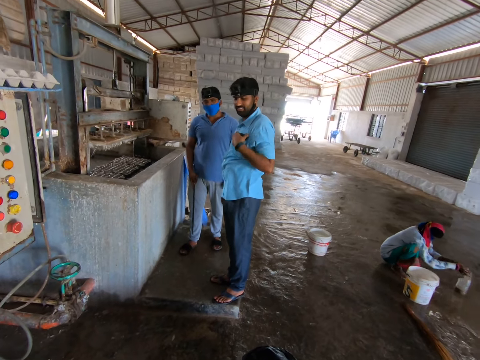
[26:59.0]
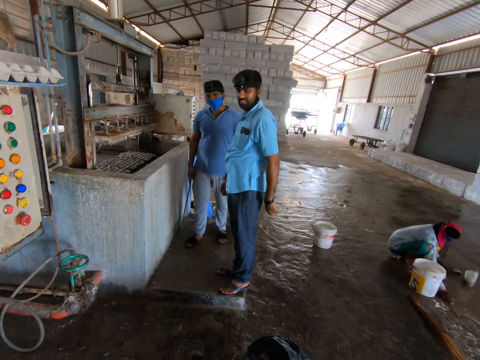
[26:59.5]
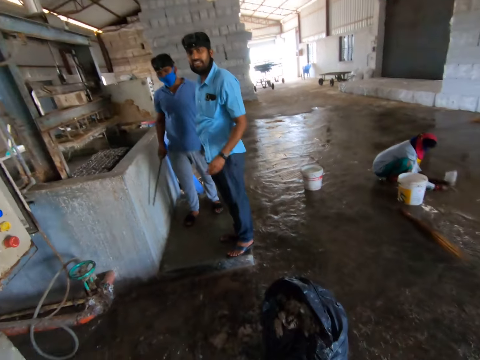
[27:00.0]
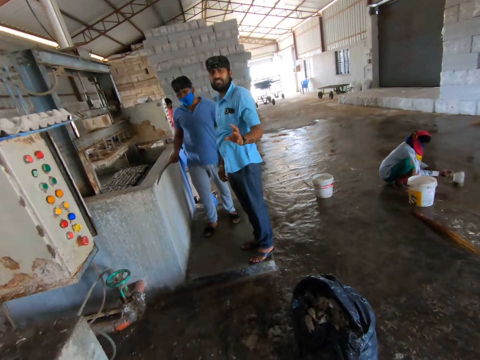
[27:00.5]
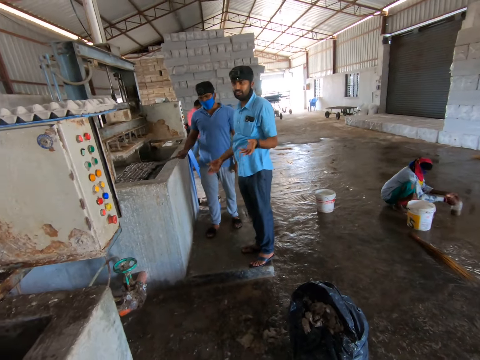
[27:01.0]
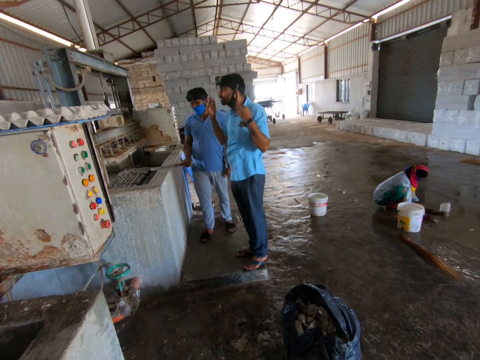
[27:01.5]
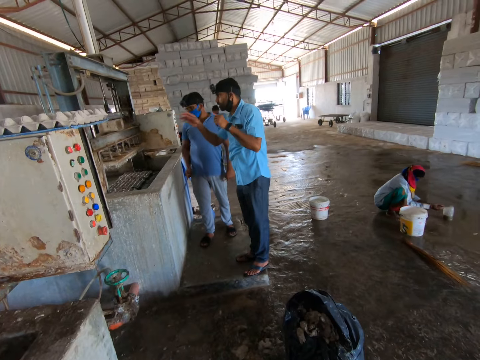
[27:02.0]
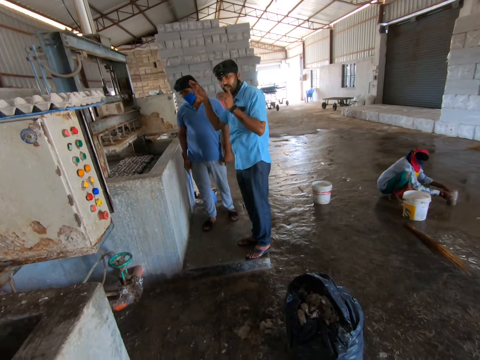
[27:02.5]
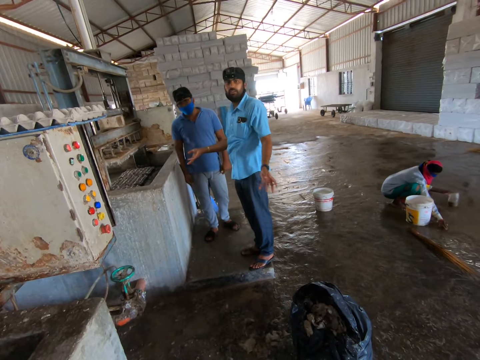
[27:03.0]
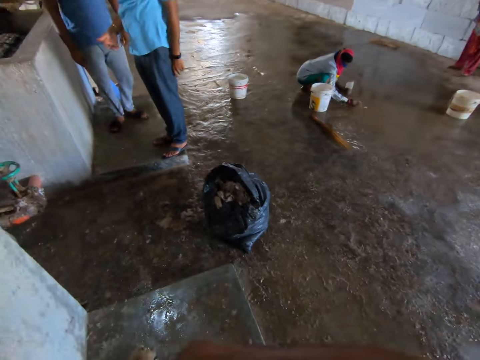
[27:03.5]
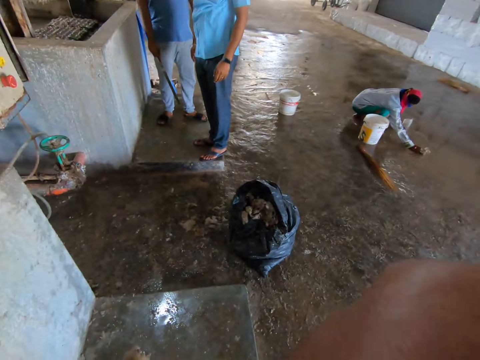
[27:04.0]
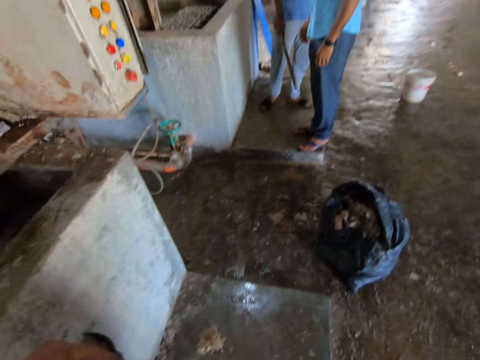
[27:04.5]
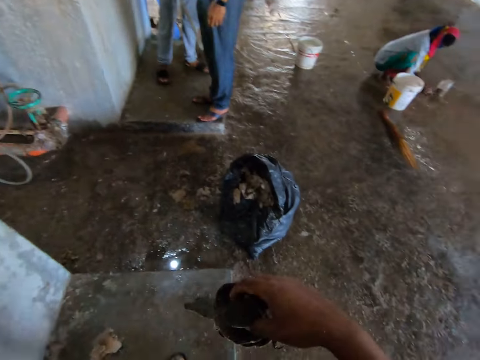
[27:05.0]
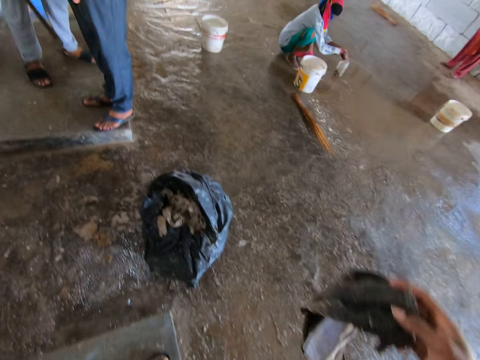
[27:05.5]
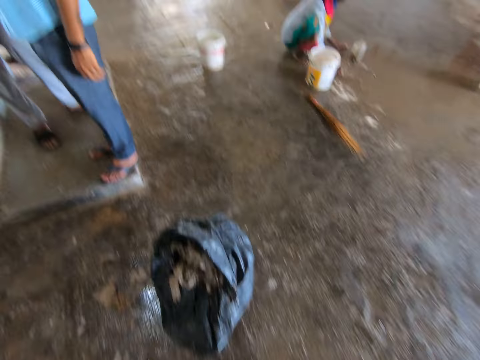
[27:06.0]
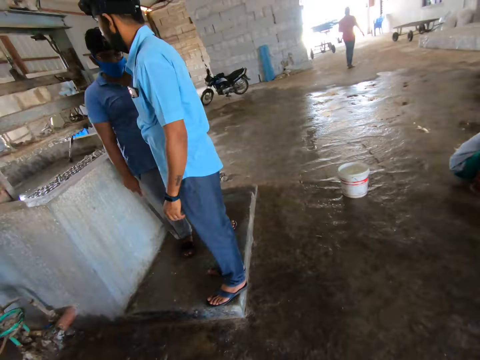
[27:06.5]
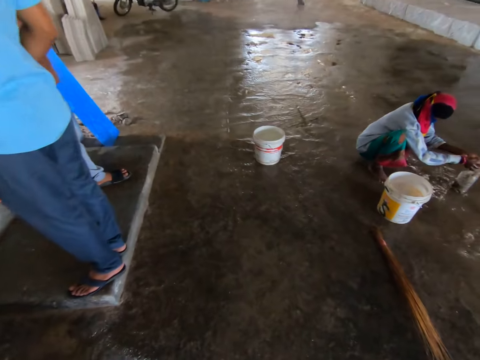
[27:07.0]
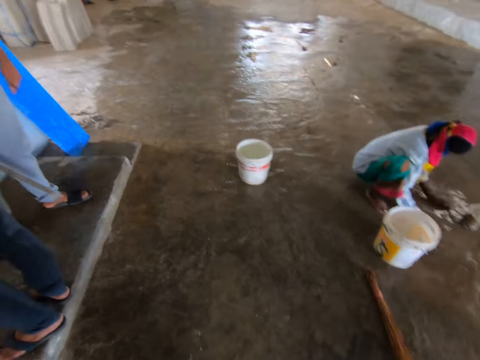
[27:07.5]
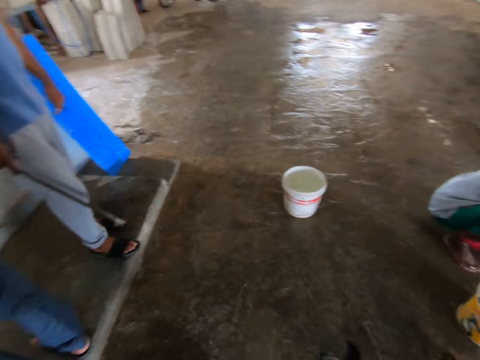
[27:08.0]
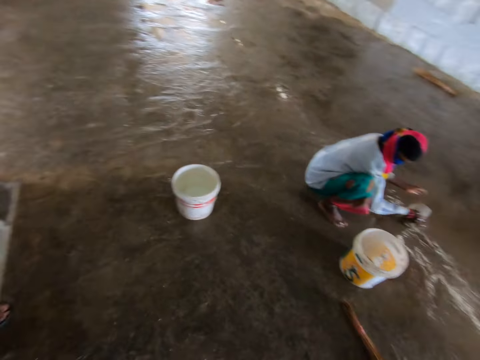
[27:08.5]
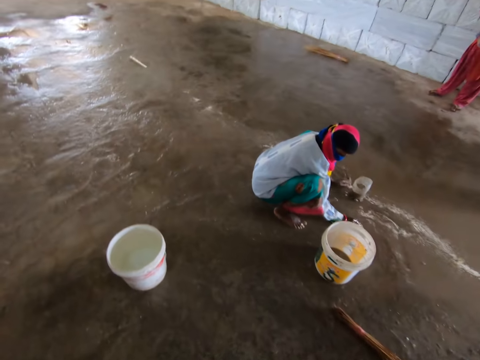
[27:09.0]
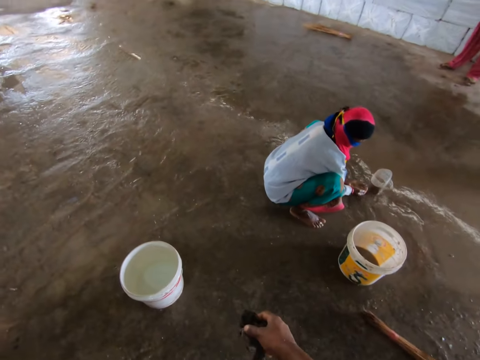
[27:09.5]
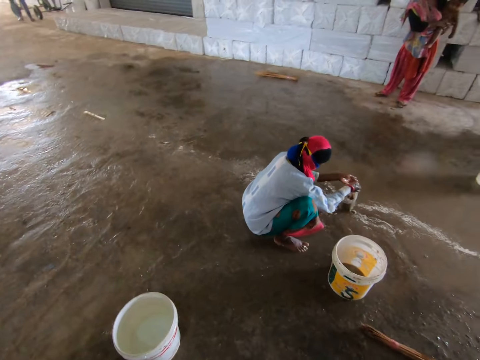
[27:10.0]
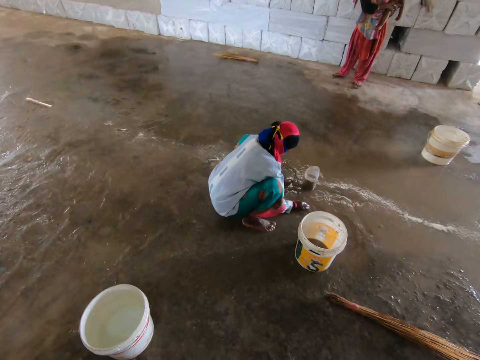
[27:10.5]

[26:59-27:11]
The camera wearer interacts with a man. They look around. They hold the wiping cloth and walk in the room.

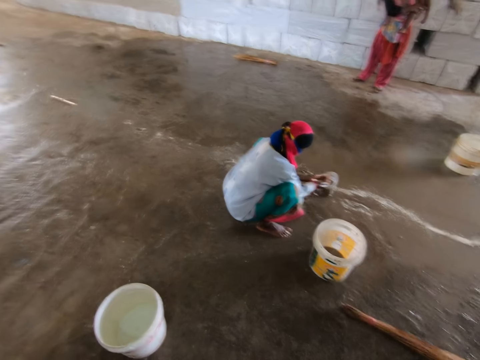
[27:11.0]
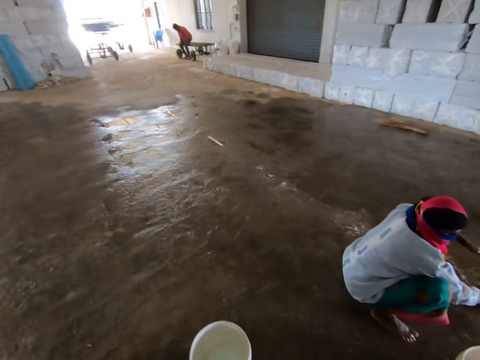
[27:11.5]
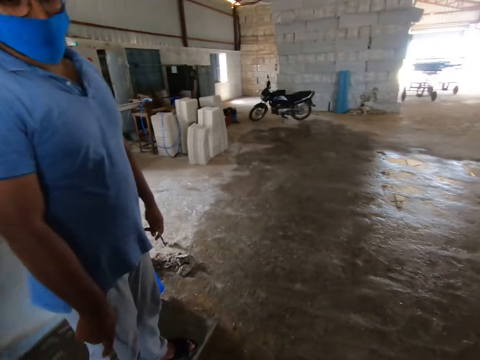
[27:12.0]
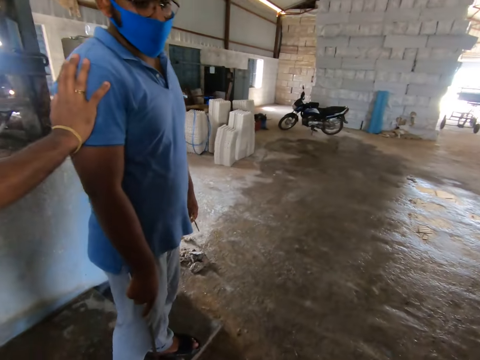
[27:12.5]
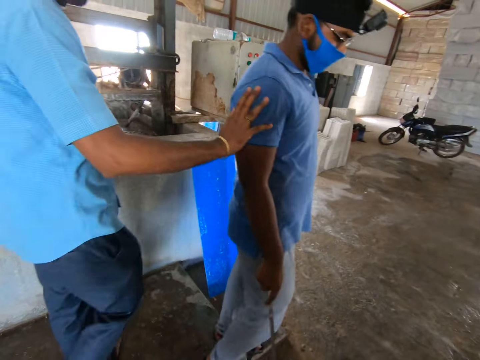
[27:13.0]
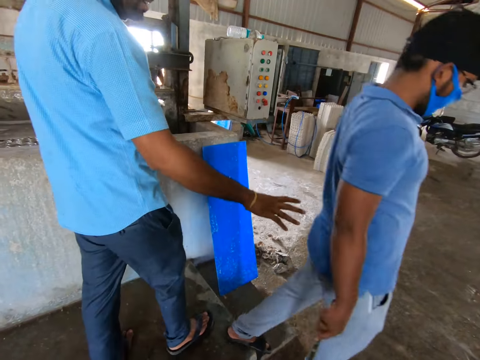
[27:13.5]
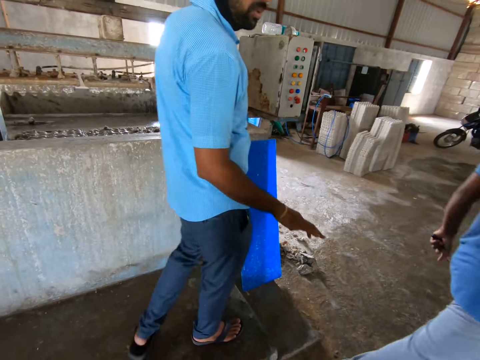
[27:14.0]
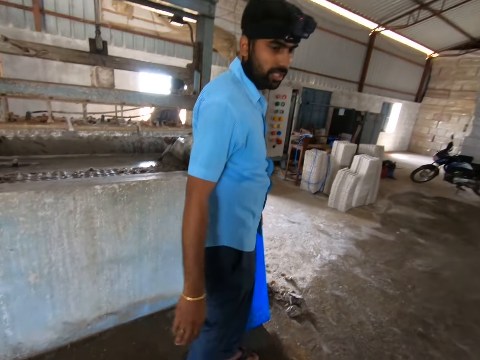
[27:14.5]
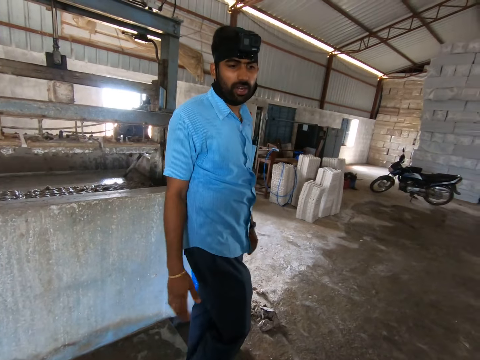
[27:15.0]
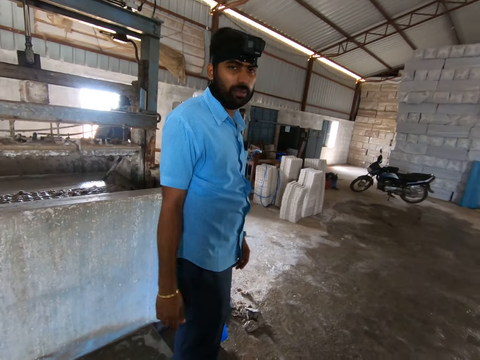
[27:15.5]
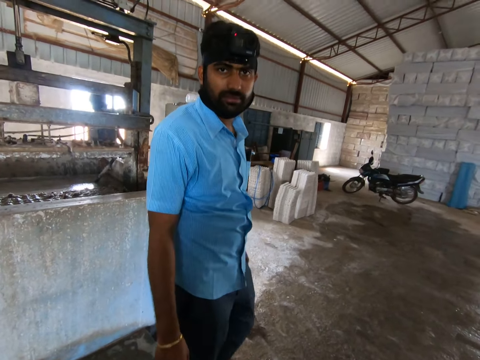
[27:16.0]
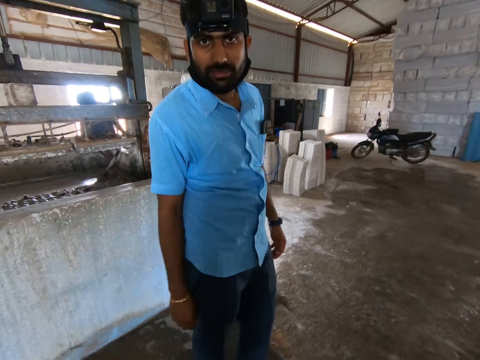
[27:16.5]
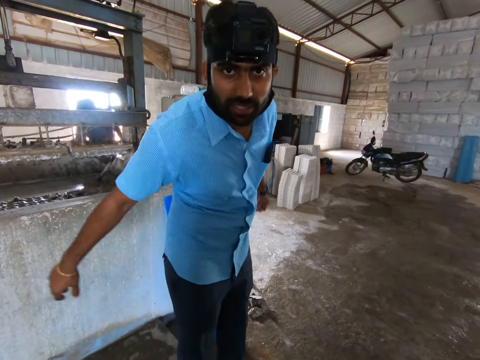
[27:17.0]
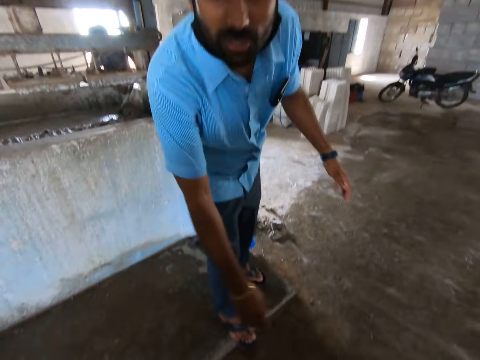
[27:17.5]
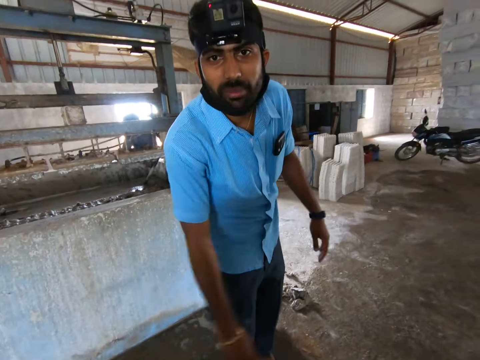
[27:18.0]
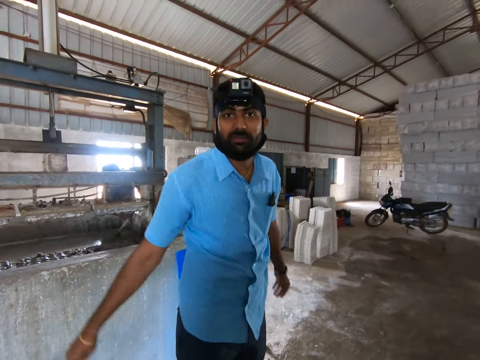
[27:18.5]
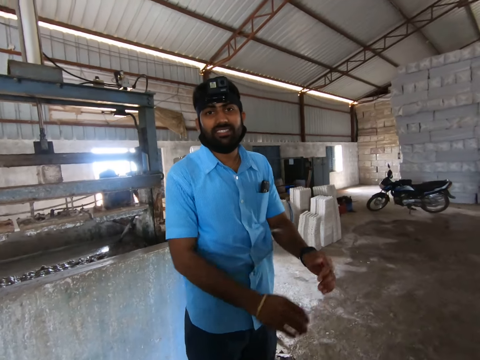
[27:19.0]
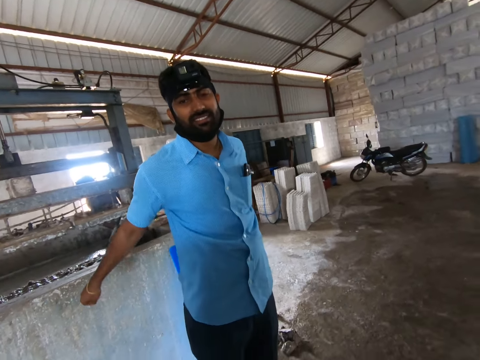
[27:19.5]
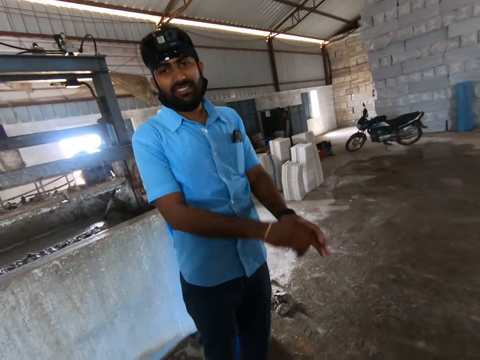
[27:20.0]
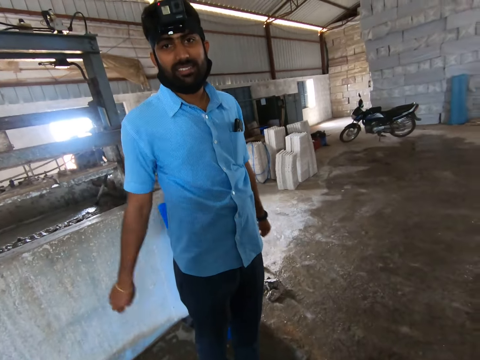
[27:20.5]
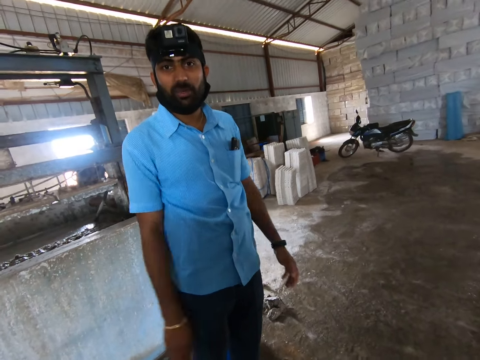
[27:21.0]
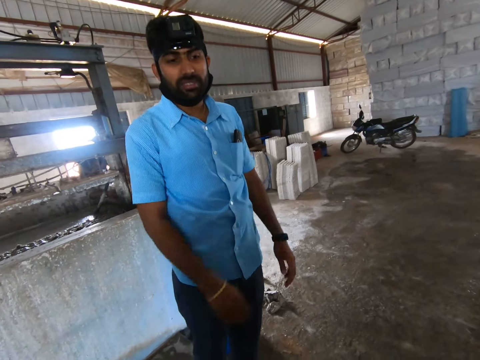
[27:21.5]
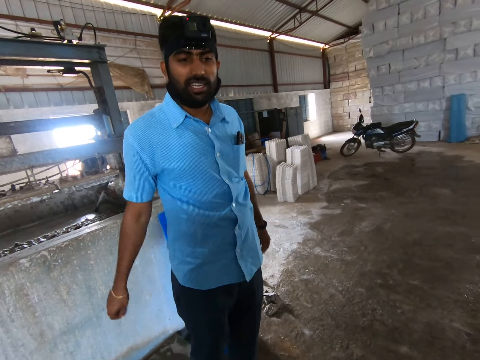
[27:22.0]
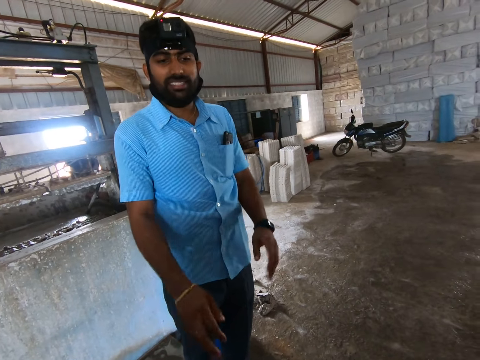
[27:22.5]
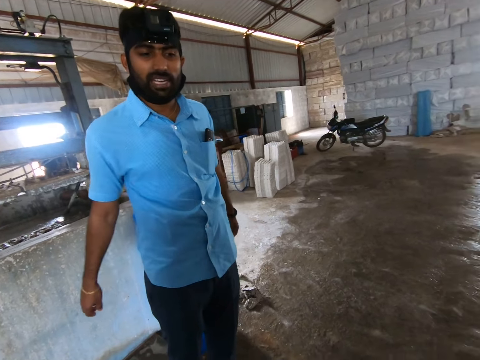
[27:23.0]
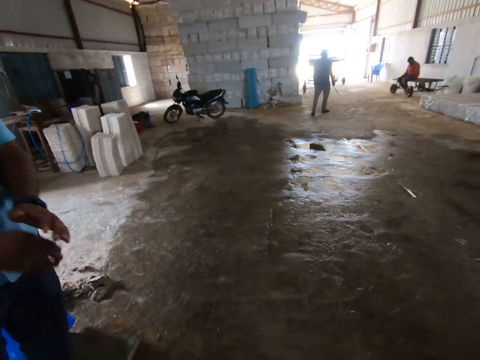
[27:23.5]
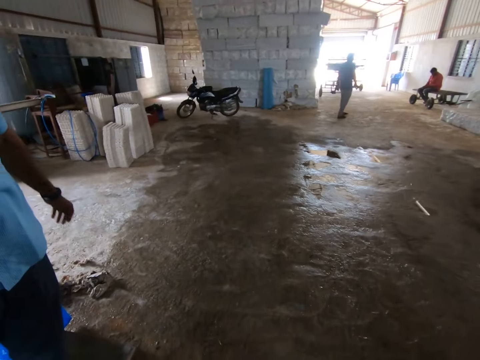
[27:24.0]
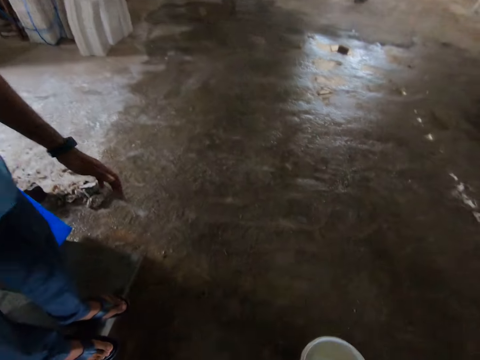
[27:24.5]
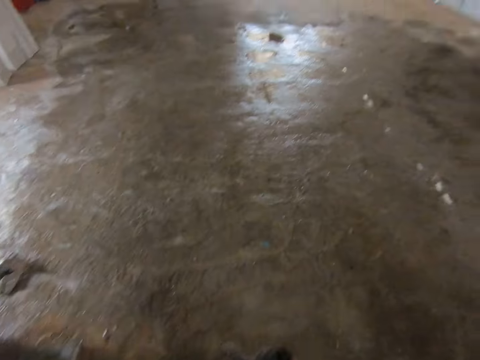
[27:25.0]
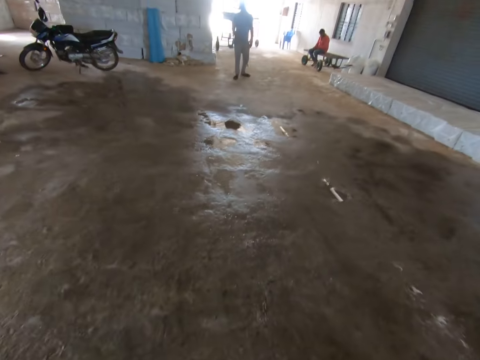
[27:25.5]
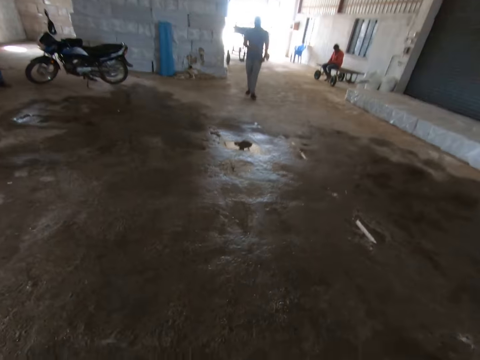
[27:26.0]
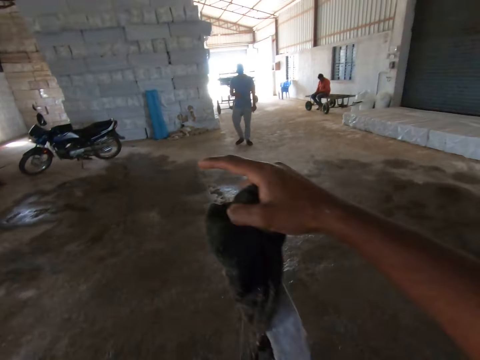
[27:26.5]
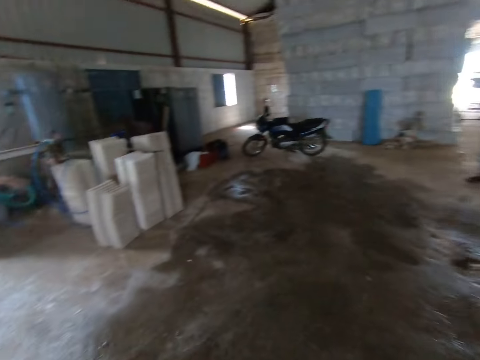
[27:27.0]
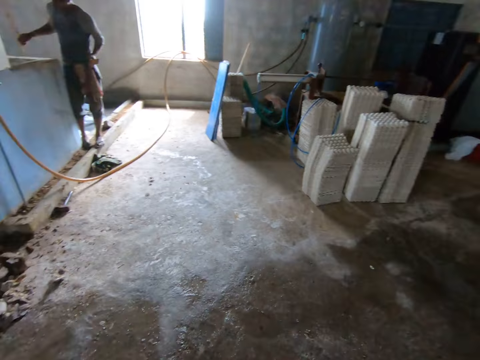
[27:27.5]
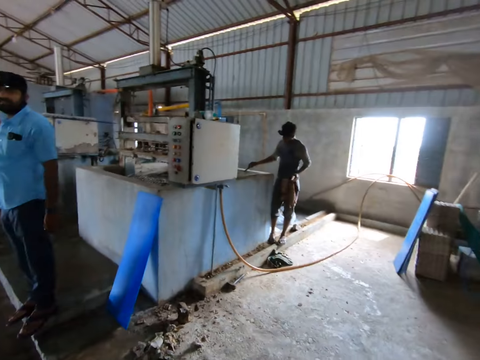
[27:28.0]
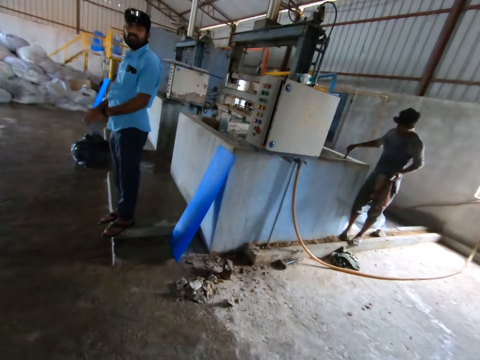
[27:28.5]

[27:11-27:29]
The camera wearer looks around. He interacts with a man. He converses with another man. The other man moves his hands. The camera wearer walks around the building. He points with his hand and turns around.
